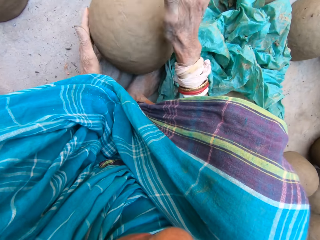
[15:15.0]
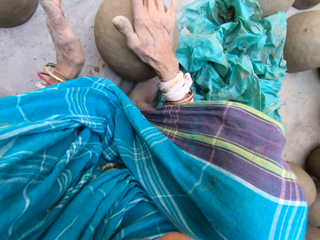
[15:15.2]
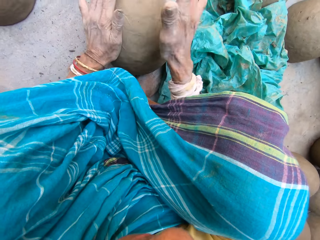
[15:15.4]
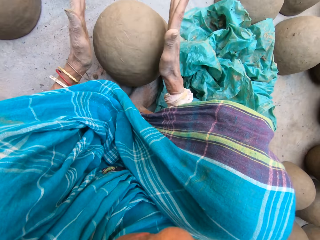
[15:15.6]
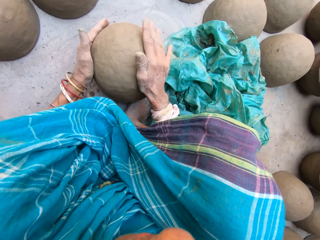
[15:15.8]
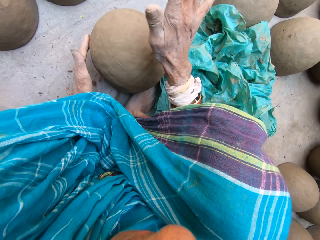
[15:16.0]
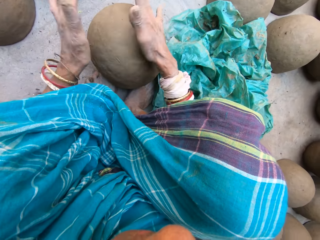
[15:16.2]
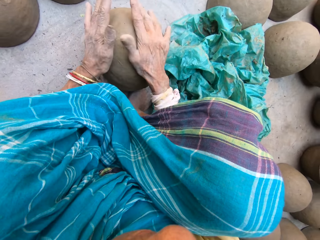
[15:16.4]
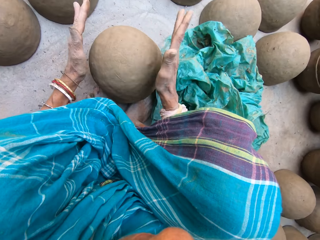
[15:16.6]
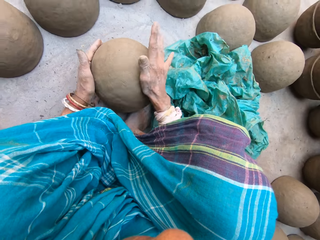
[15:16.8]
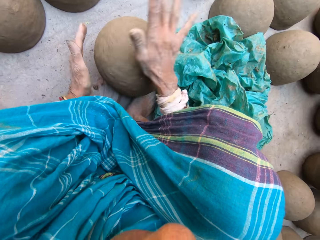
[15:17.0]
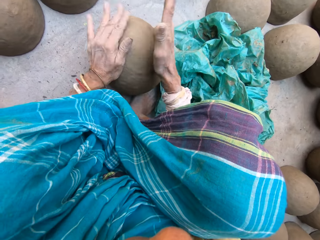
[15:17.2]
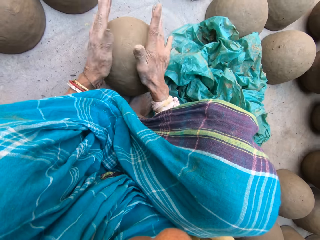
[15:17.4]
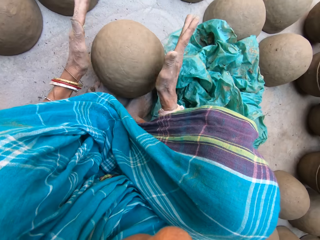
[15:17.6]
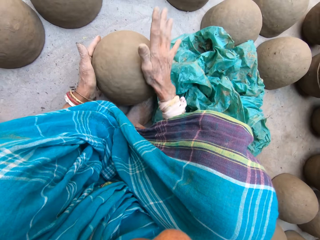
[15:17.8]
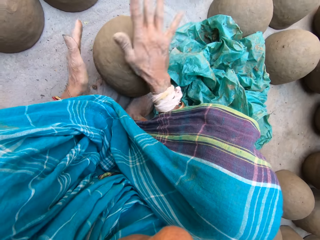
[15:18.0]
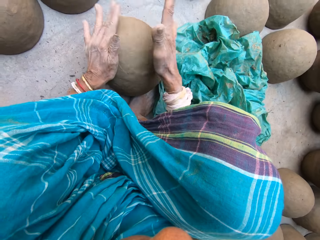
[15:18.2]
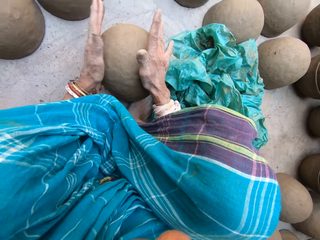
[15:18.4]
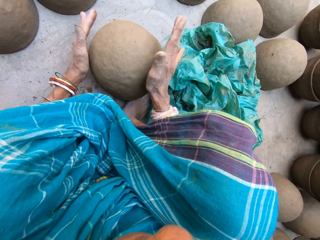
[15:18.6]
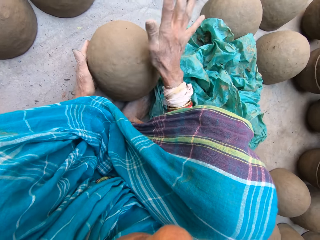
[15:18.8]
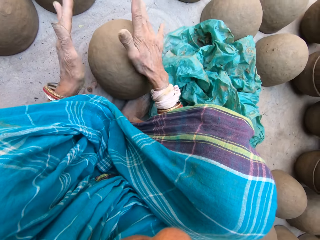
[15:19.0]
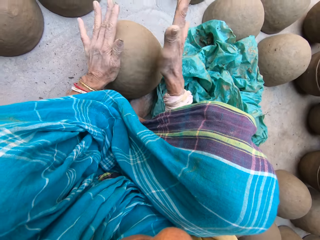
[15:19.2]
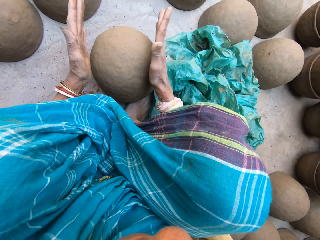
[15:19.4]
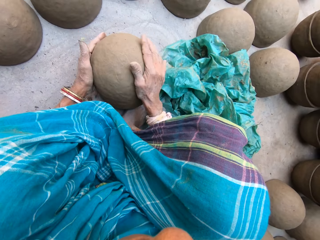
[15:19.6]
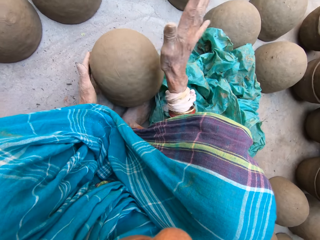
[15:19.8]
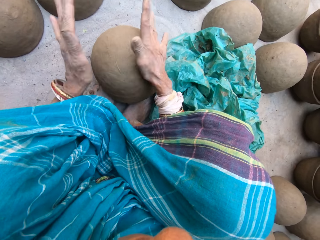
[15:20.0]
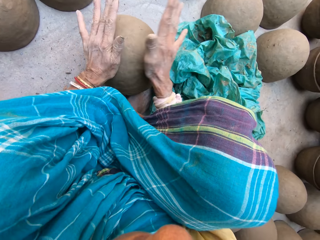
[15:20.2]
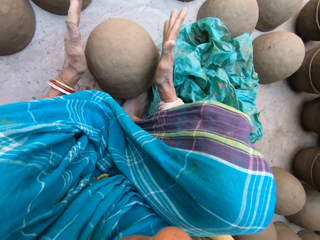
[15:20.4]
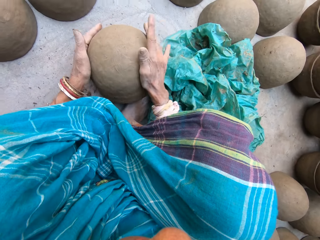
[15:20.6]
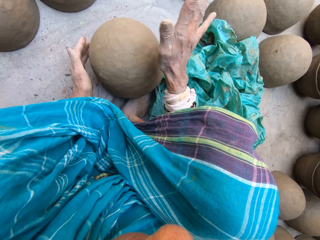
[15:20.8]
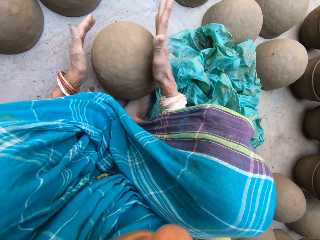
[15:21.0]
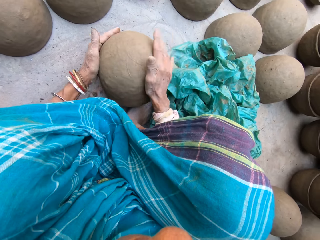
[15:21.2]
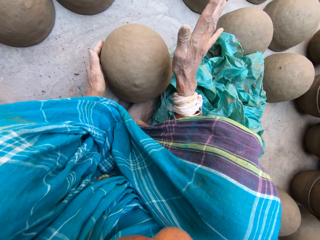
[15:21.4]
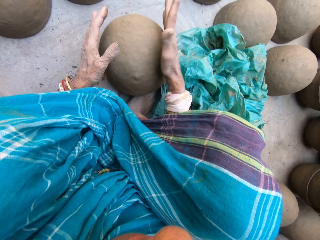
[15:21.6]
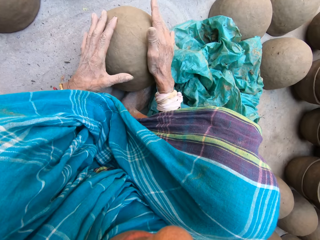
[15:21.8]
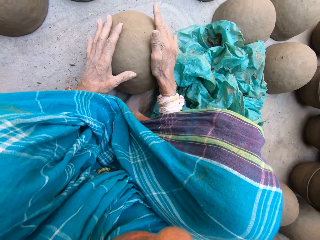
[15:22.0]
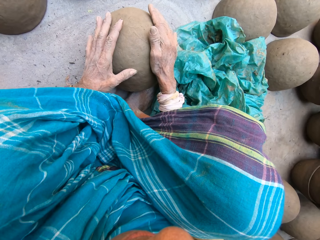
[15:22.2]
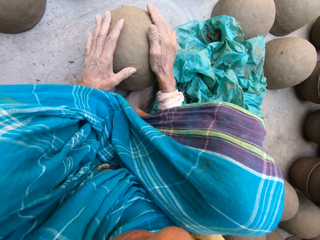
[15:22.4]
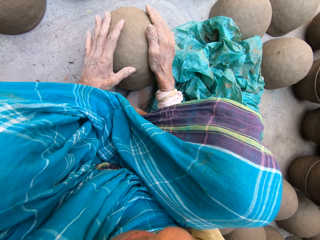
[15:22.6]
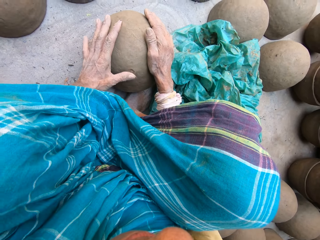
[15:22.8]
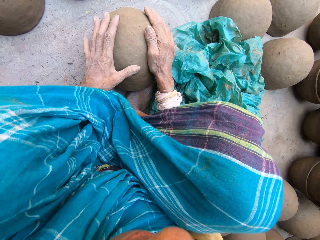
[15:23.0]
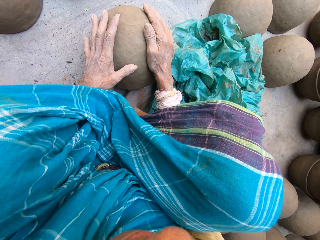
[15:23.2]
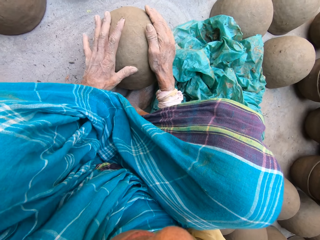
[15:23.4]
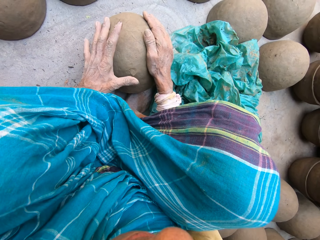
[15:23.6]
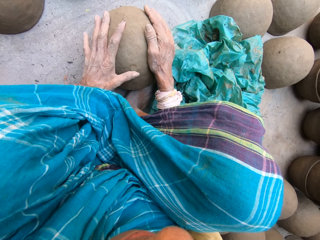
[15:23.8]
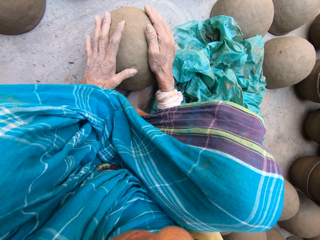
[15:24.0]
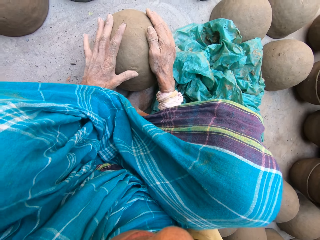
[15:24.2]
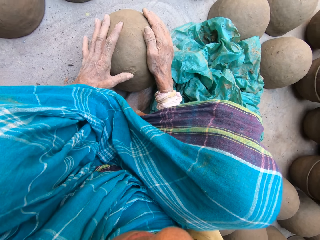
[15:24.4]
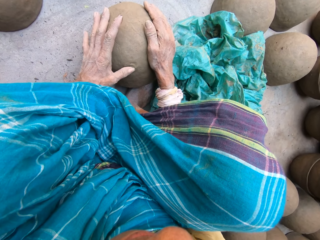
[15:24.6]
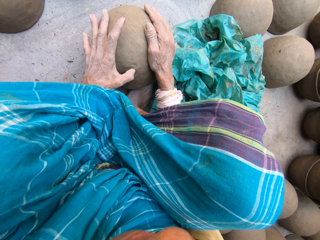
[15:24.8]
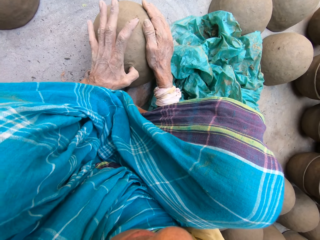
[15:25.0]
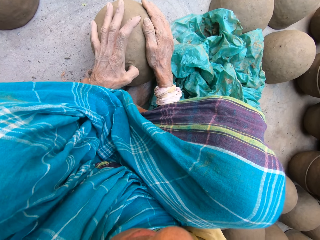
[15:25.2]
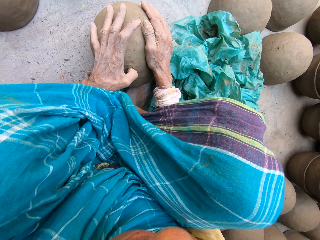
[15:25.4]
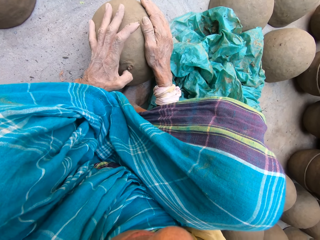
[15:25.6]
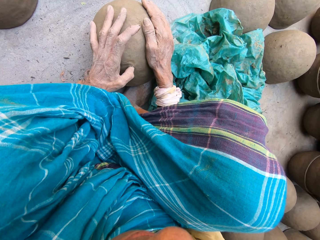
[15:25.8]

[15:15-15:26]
The camera wearer holds the pot. He moves his thumb through the pot.

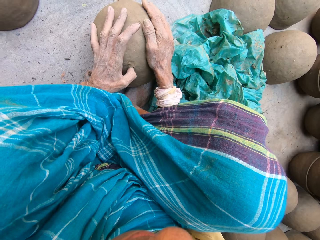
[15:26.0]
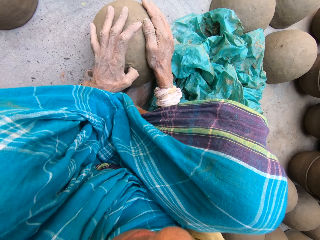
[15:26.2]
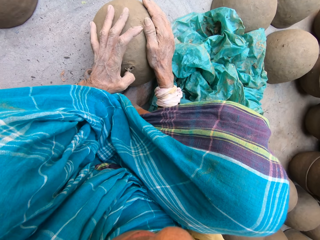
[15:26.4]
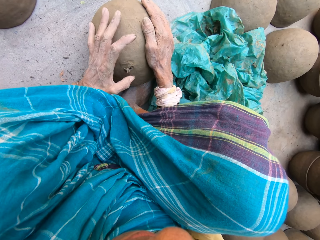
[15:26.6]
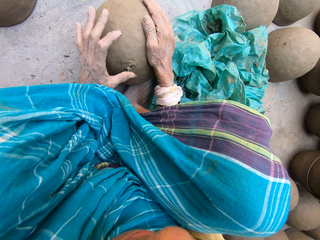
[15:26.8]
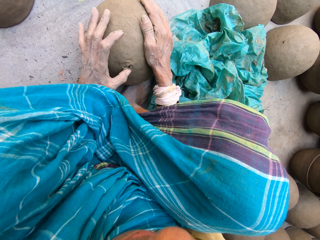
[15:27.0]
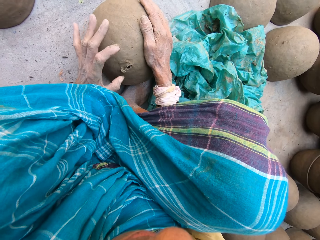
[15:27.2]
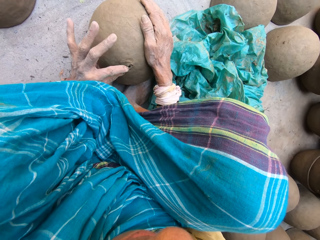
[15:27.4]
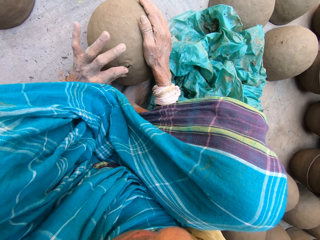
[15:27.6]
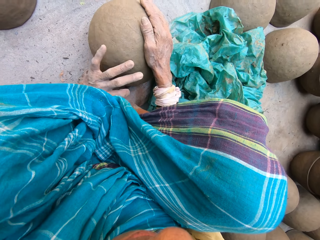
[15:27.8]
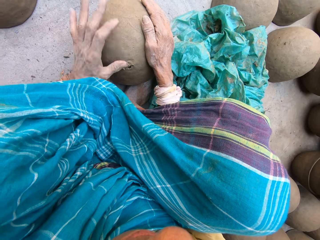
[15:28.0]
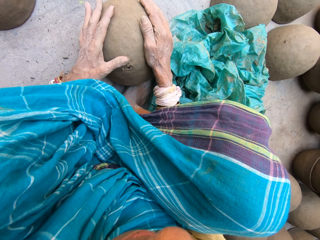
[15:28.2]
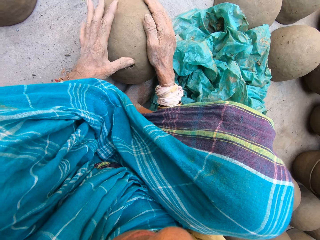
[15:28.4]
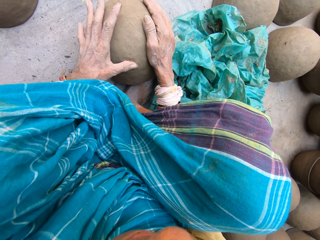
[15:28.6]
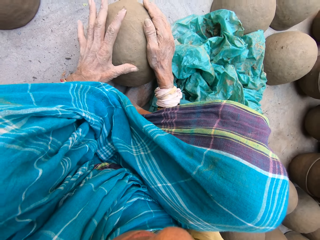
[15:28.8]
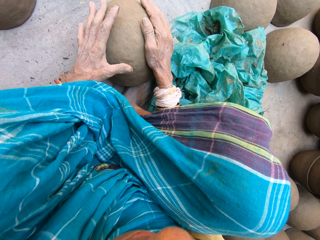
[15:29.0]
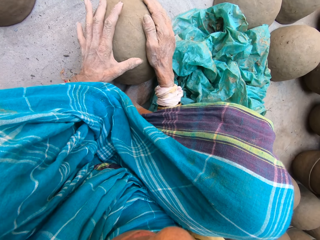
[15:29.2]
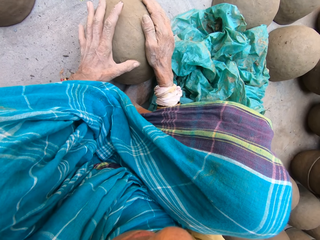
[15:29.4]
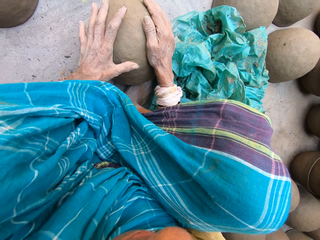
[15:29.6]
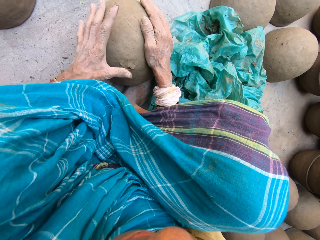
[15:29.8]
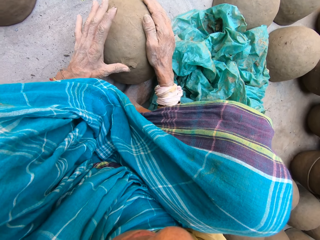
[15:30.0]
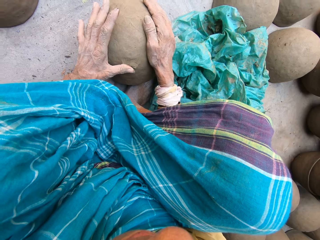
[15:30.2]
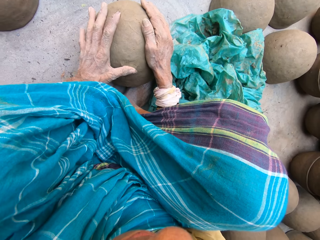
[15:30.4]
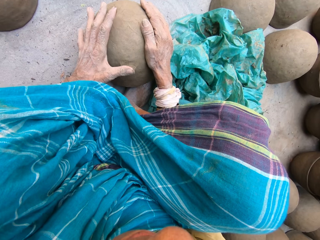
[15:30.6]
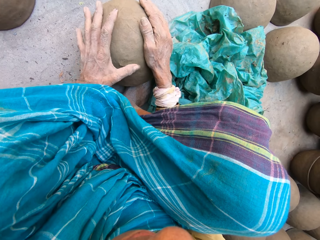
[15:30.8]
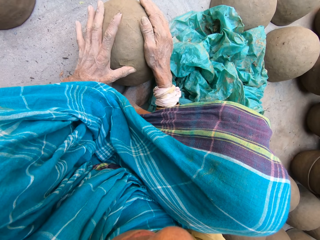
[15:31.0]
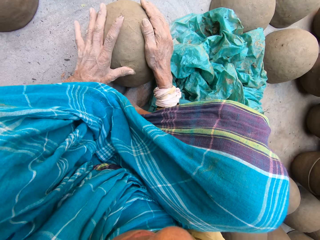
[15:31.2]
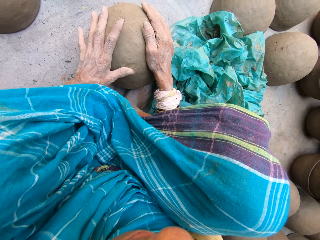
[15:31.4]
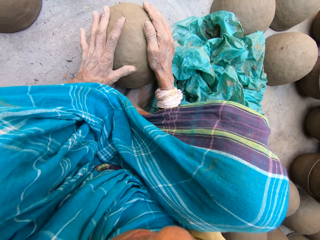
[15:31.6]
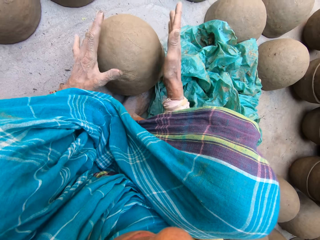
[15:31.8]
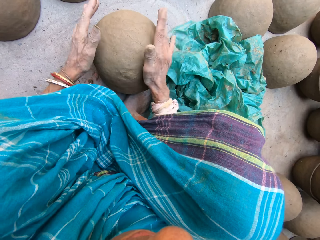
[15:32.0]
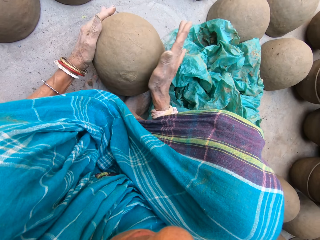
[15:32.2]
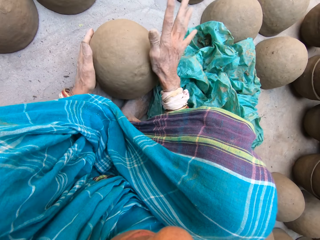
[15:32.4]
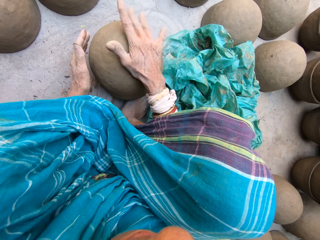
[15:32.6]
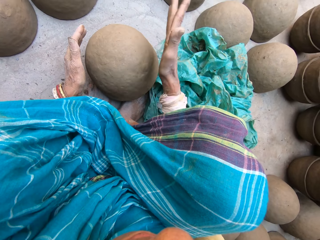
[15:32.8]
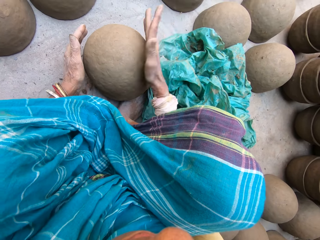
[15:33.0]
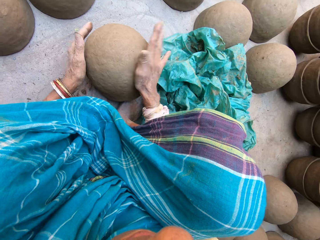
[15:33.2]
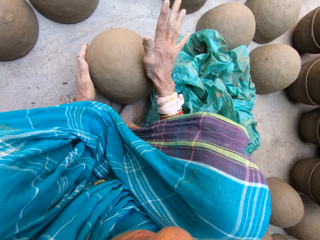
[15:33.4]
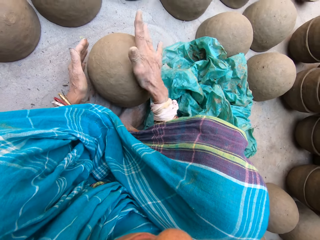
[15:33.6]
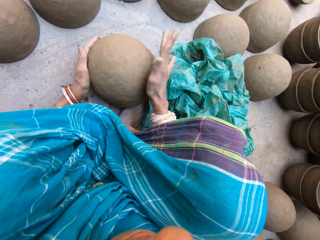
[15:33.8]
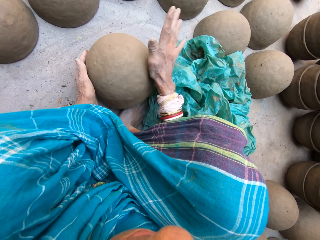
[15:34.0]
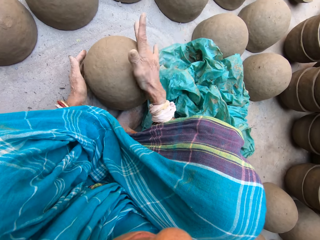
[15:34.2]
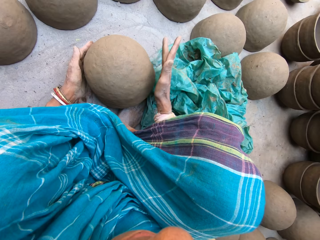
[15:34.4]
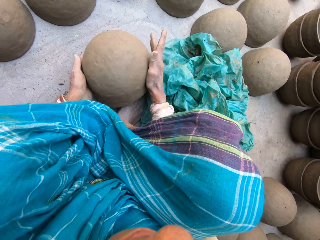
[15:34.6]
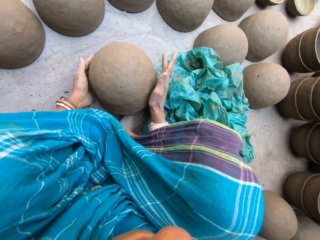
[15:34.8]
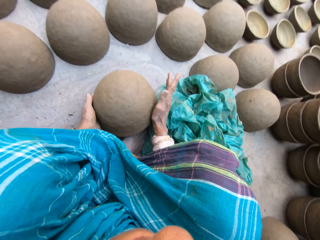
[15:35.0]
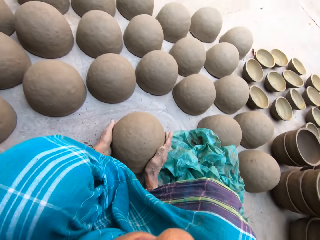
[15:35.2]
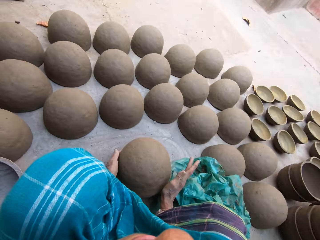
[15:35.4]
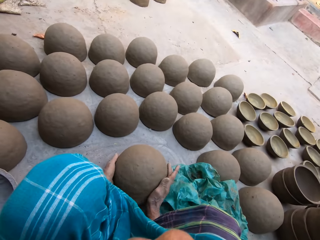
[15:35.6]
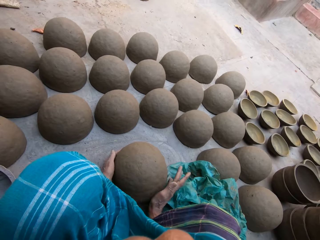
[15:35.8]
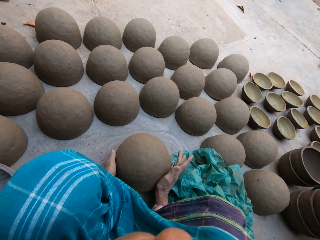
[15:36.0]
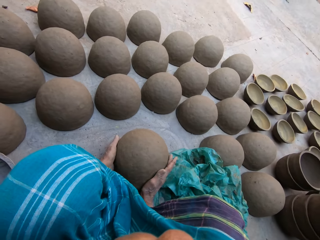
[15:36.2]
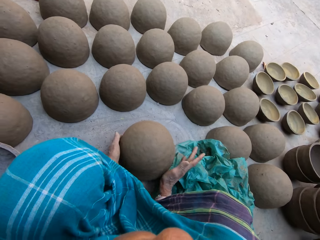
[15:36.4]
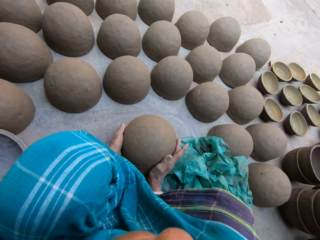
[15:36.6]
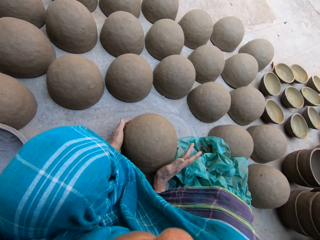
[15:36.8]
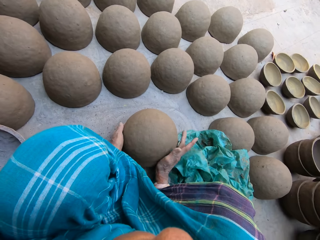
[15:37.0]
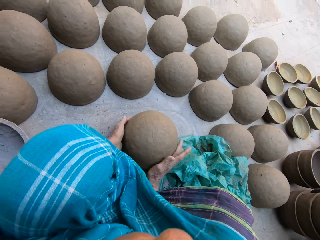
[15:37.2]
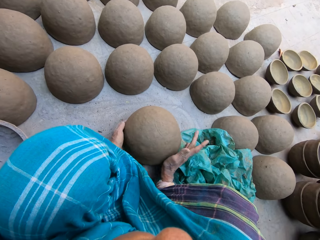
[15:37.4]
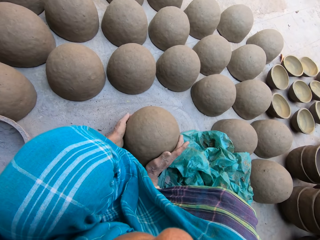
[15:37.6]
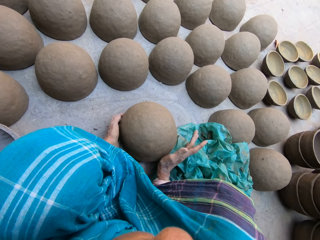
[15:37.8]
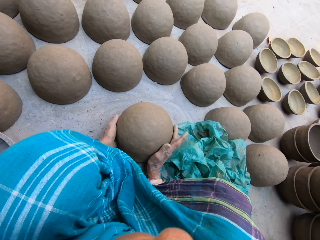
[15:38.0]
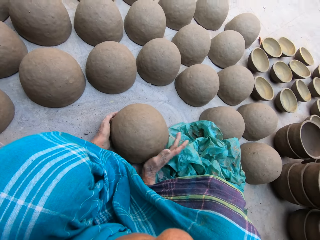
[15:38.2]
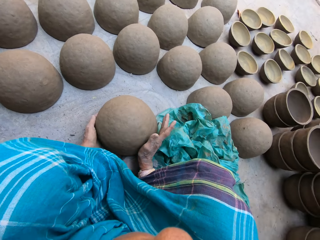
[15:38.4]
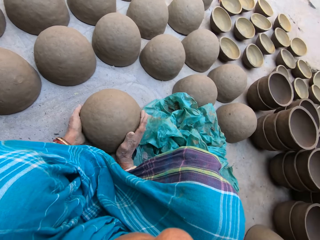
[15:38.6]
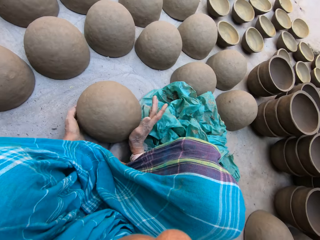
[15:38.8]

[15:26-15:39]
The camera wearer removes a clay particle on the pot. He drops the clay particle on the ground. He moves his thumb through the pot. He taps on the pot. He rotates the pot.
